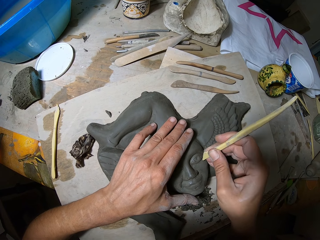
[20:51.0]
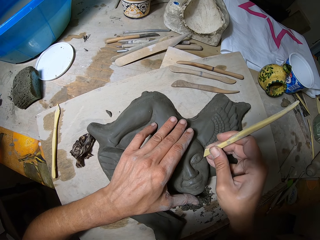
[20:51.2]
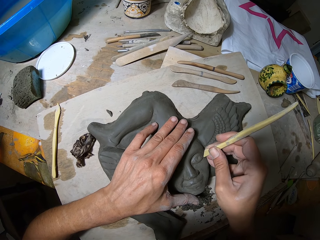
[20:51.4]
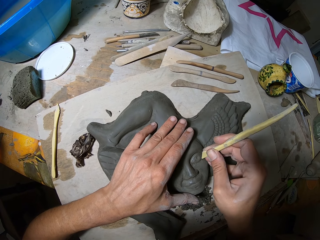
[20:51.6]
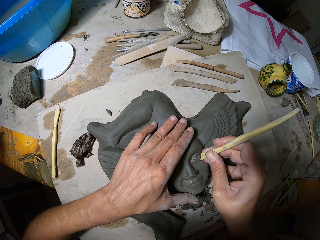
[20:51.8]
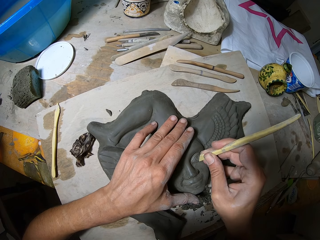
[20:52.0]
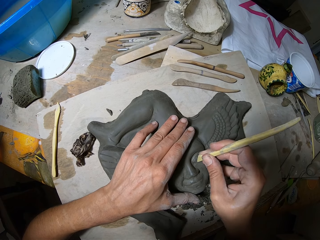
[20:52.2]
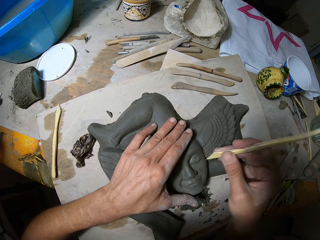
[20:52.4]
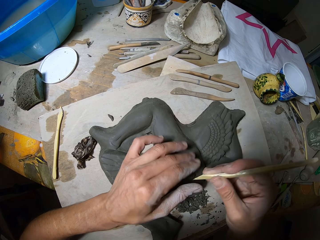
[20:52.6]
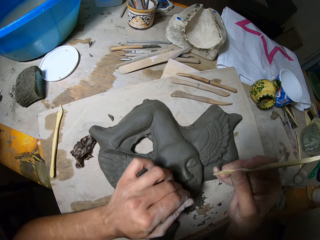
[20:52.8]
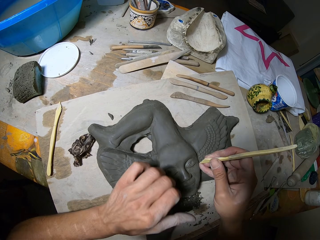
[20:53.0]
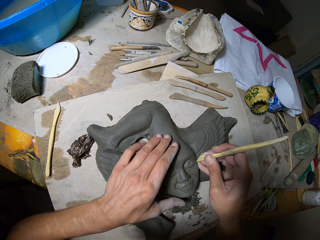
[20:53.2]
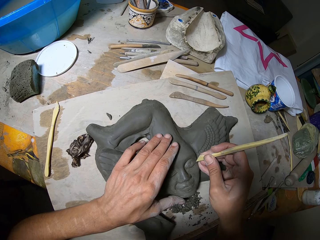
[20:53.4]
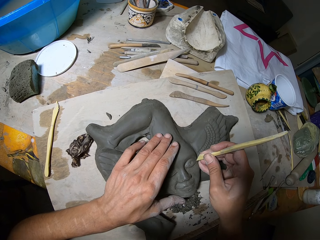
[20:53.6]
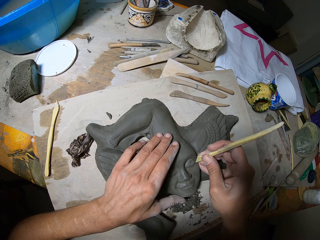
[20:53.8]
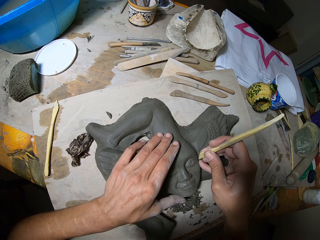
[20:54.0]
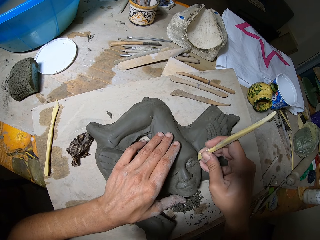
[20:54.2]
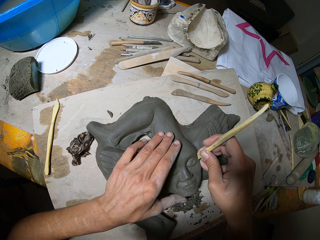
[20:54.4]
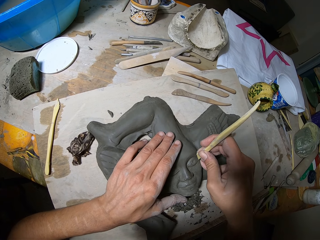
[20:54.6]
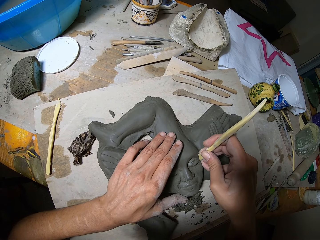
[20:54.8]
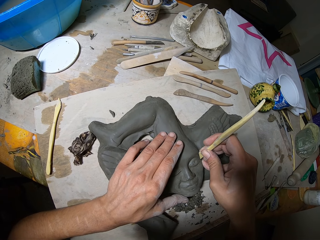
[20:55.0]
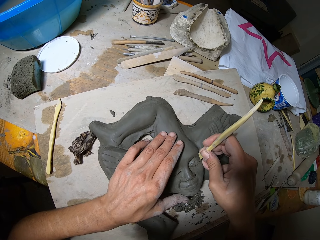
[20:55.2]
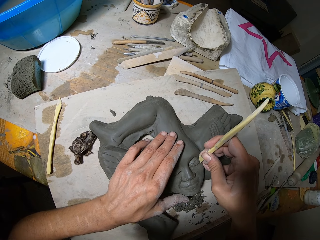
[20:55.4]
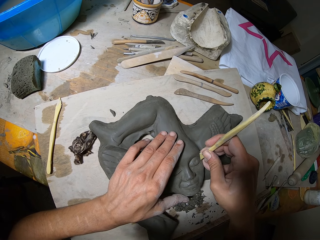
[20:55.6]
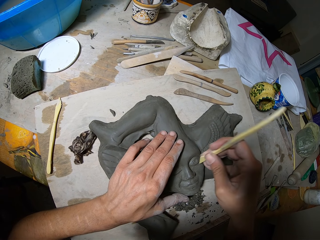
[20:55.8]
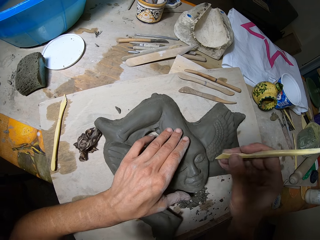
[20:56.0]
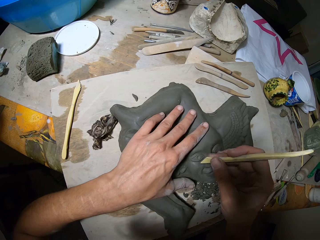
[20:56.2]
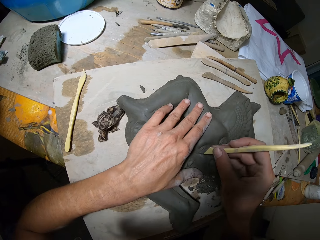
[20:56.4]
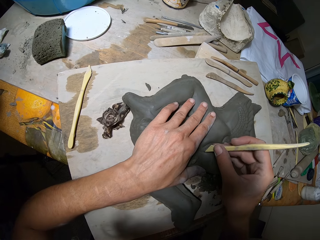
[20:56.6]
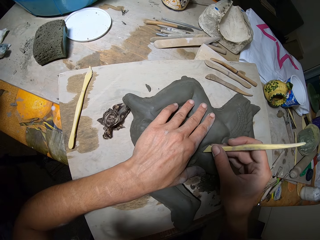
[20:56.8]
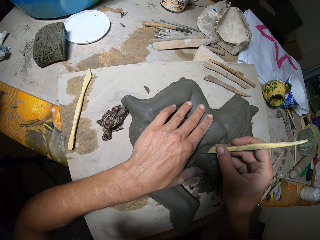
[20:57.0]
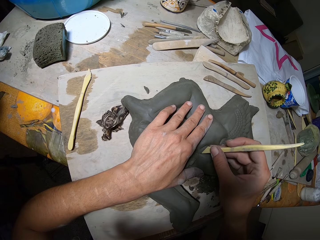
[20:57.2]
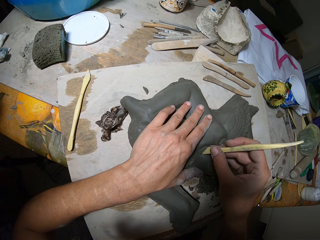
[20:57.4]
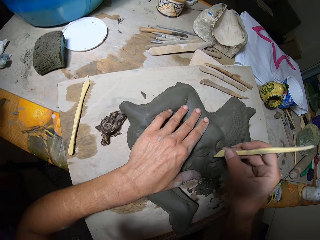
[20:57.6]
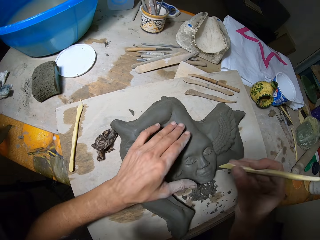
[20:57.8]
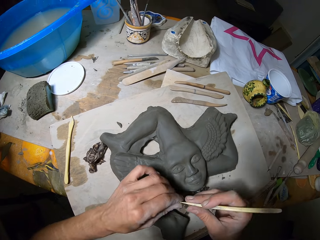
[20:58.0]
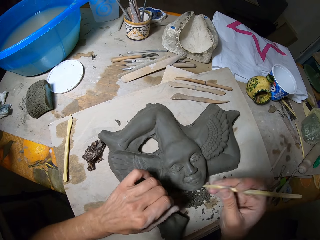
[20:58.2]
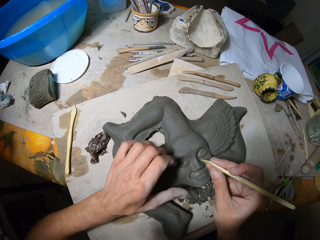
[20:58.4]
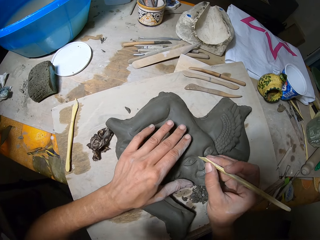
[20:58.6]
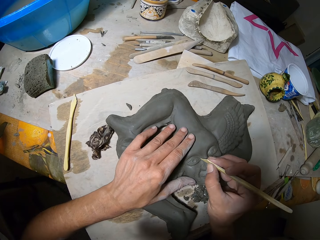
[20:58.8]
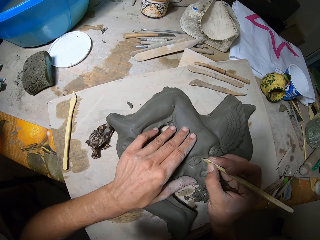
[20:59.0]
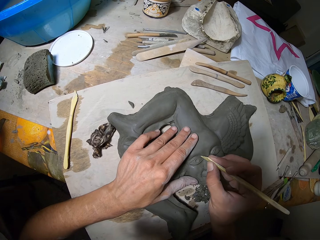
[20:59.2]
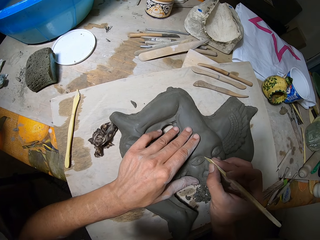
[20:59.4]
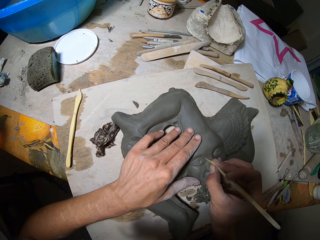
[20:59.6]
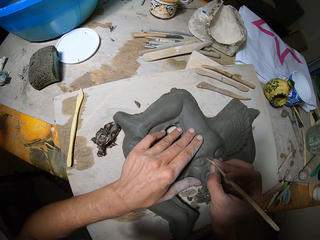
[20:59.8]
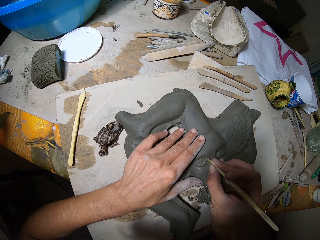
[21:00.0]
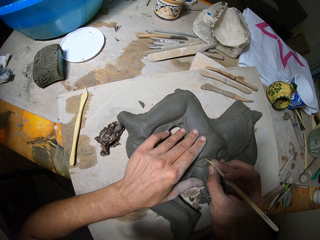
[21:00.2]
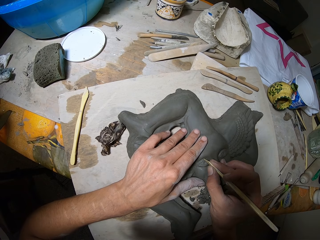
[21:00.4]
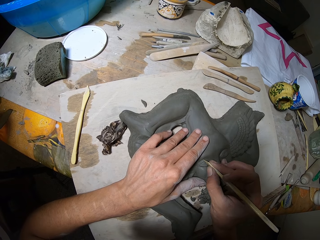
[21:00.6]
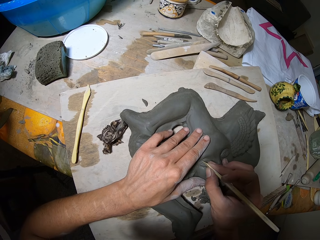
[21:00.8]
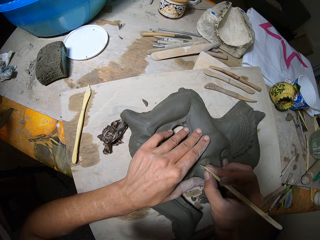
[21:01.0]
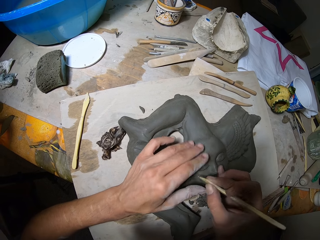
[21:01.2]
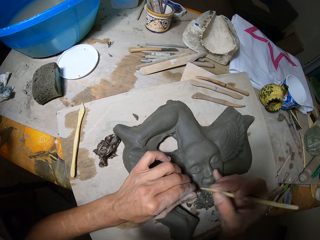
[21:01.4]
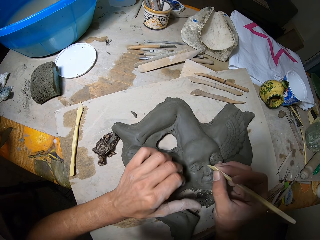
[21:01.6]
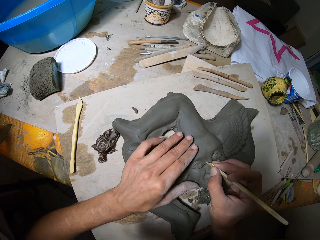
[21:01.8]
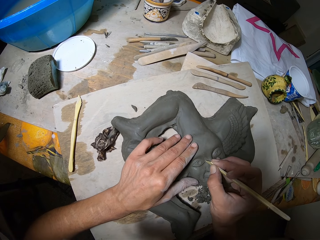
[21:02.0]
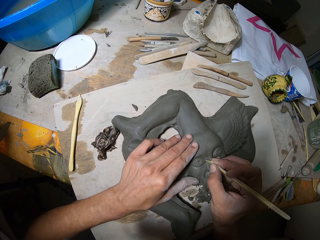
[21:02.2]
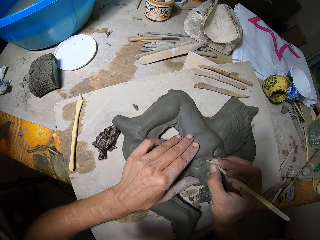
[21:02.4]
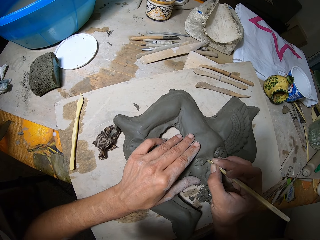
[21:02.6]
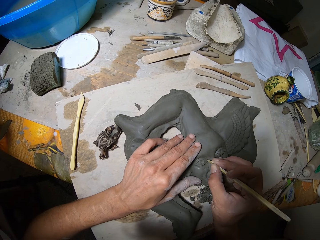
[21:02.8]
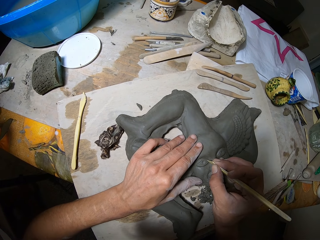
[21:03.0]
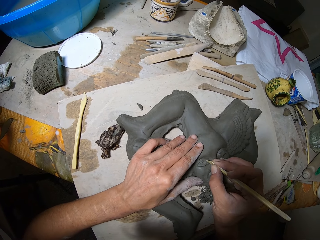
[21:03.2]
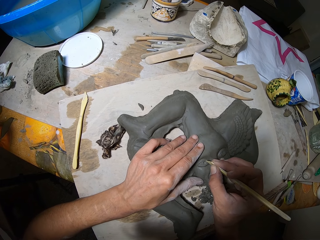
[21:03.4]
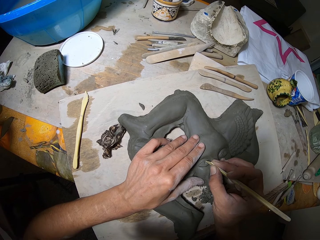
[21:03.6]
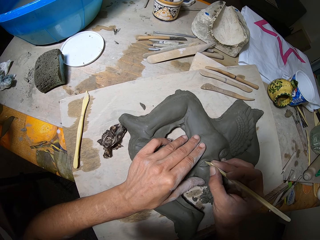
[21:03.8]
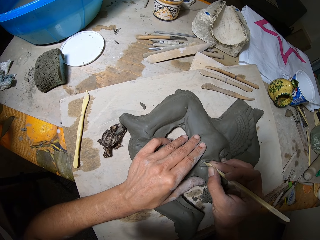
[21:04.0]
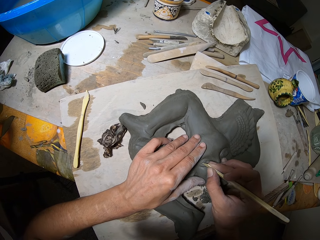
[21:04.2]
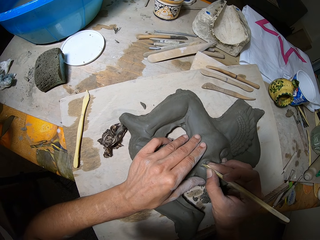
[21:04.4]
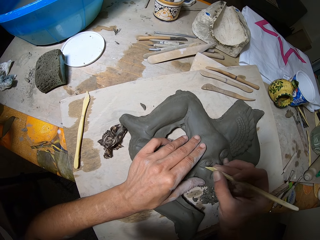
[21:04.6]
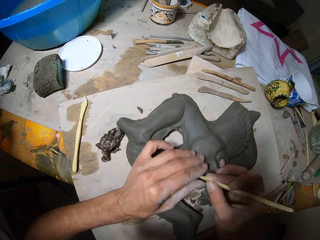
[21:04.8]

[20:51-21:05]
The camera wearer removes pieces of clay from the clay carving tool with his left hand. He carves the pottery clay with the clay carving tool in his right hand. He removes pieces of clay from the clay carving tool with his left hand. He carves the pottery clay with the clay carving tool in his right hand. He removes pieces of clay from the clay carving tool with his left hand. He carves the pottery clay with the clay carving tool in his right hand.

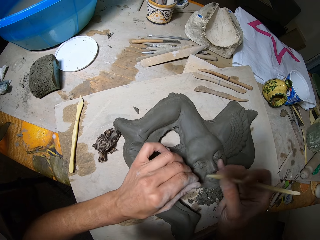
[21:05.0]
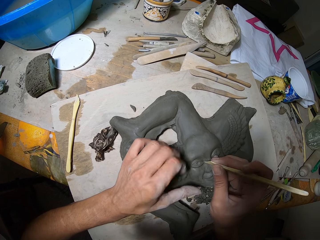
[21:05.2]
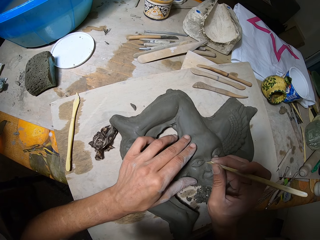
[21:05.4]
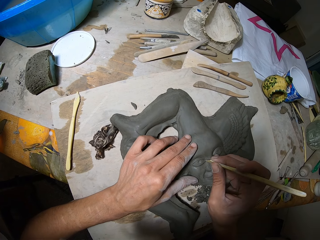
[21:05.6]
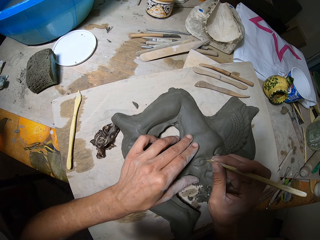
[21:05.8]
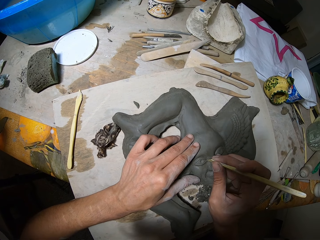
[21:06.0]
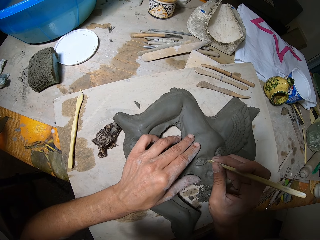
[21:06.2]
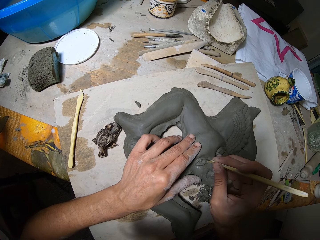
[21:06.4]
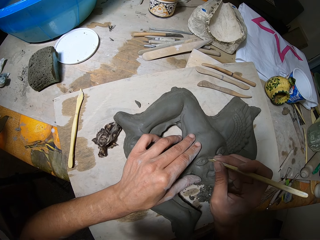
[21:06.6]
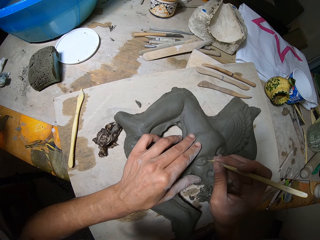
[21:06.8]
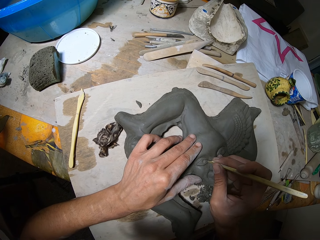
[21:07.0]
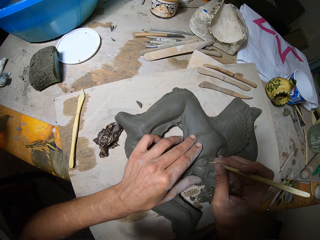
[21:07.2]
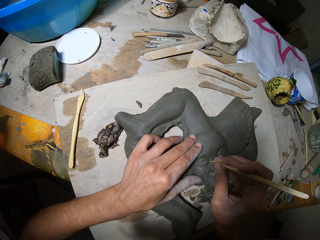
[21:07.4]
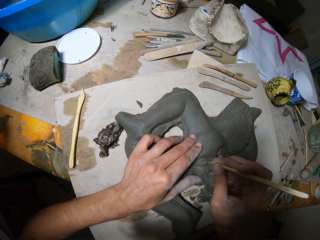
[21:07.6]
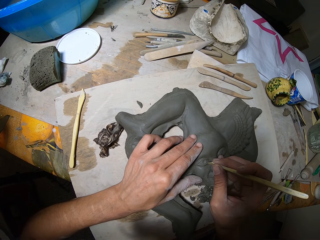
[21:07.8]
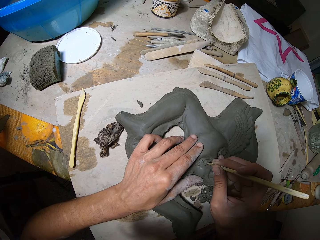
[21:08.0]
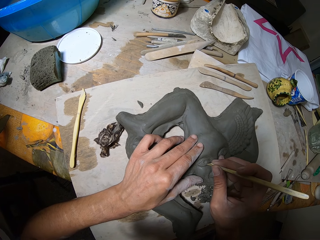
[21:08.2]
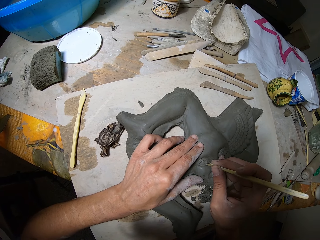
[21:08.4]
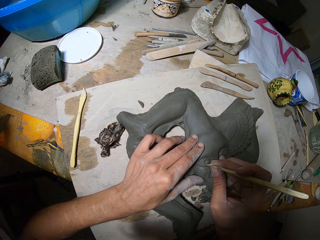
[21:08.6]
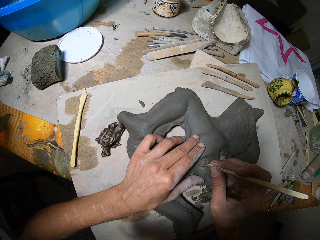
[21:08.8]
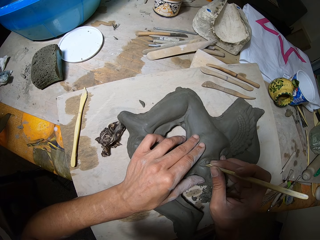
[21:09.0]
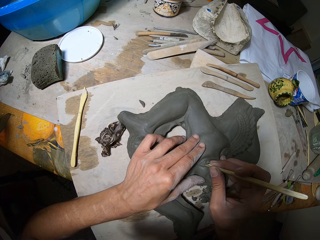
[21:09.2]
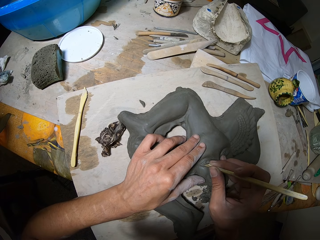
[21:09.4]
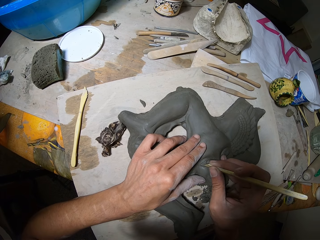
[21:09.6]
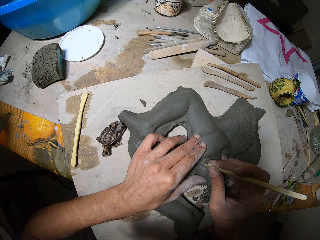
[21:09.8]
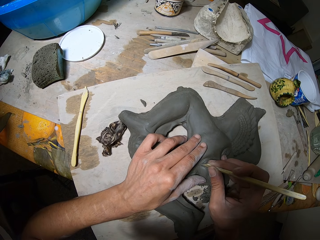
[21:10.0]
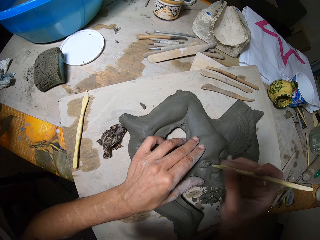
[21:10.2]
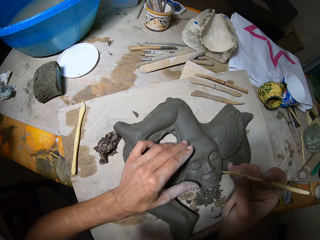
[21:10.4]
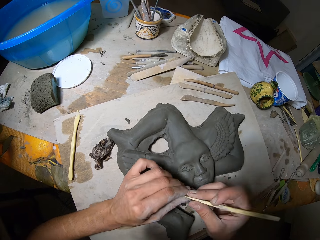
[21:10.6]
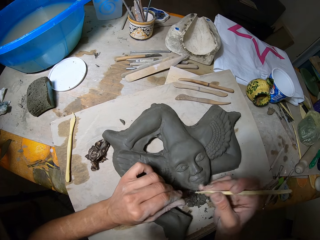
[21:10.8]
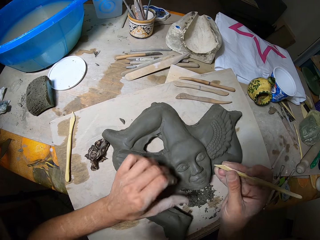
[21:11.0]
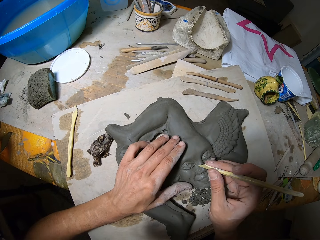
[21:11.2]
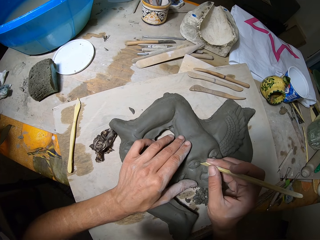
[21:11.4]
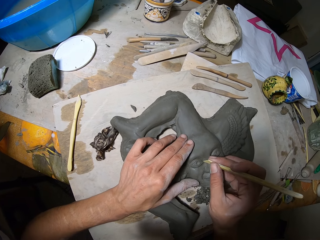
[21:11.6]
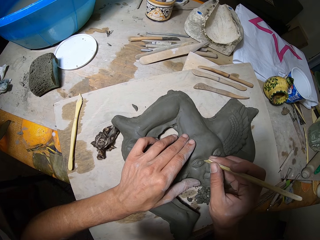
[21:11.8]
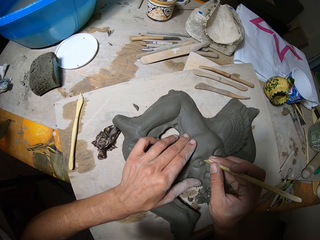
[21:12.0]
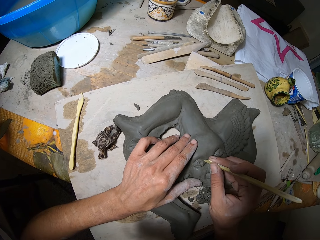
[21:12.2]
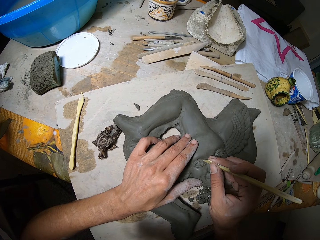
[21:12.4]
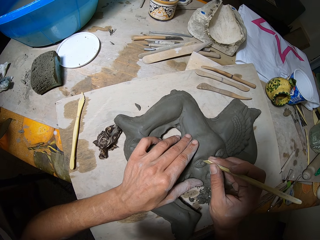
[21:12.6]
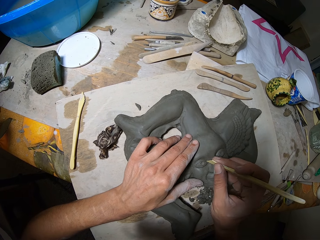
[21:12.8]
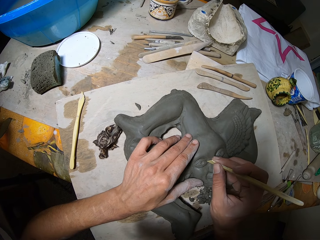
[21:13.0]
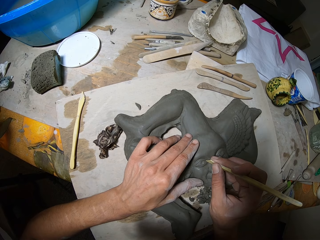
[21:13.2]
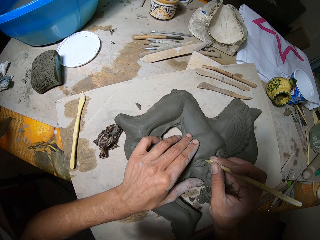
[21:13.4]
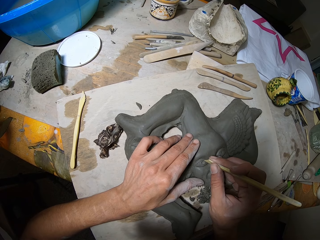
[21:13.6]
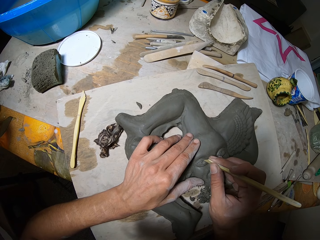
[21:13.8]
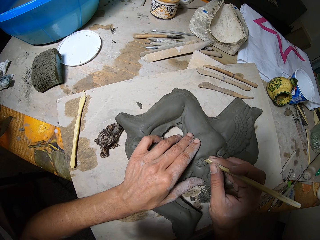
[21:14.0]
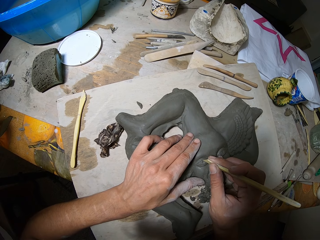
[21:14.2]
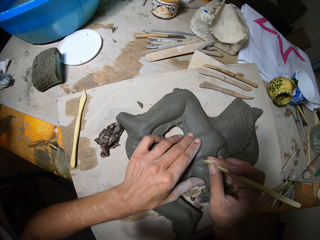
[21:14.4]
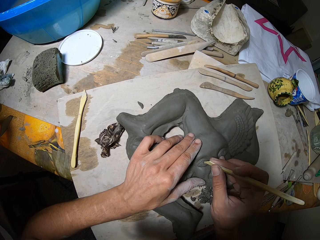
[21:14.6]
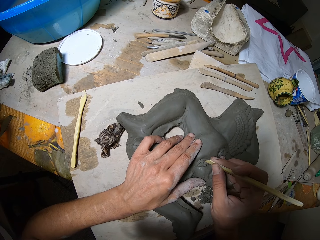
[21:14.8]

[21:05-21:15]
The camera wearer removes pieces of clay from the clay carving tool with his left hand. He carves the pottery clay with the clay carving tool in his right hand. He removes pieces of clay from the clay carving tool with his left hand. He carves the pottery clay with the clay carving tool in his right hand.
